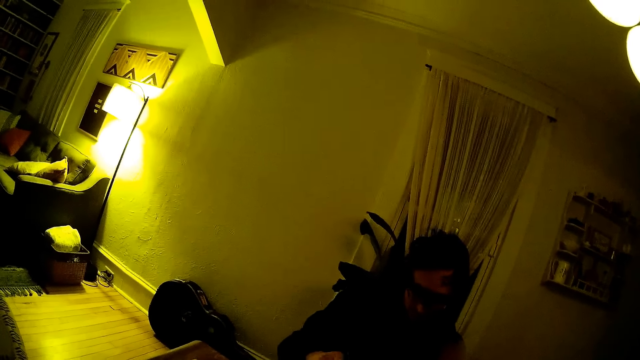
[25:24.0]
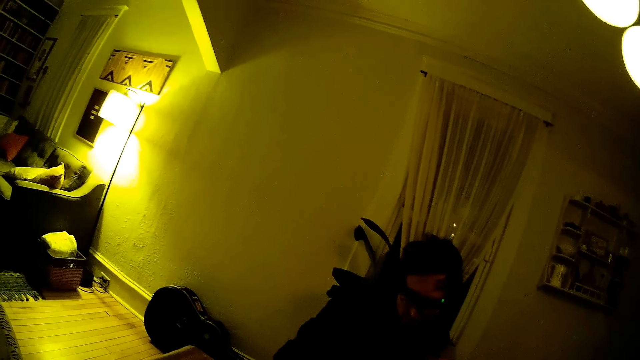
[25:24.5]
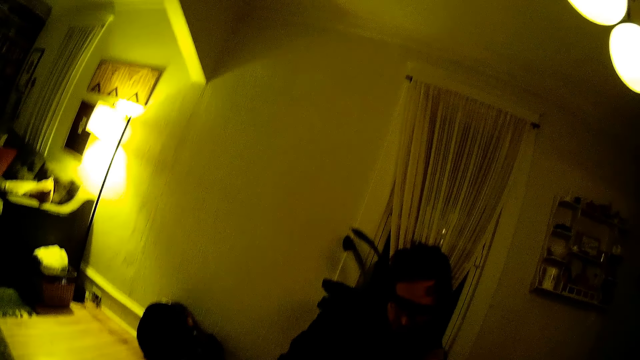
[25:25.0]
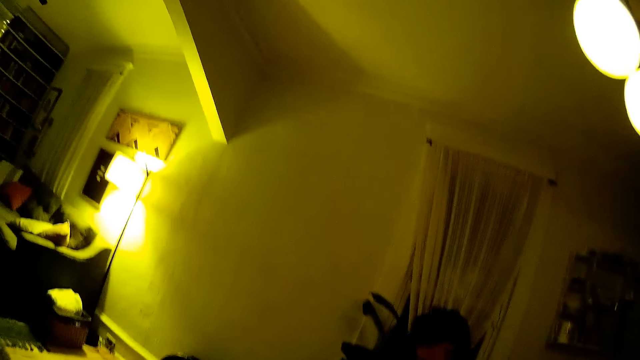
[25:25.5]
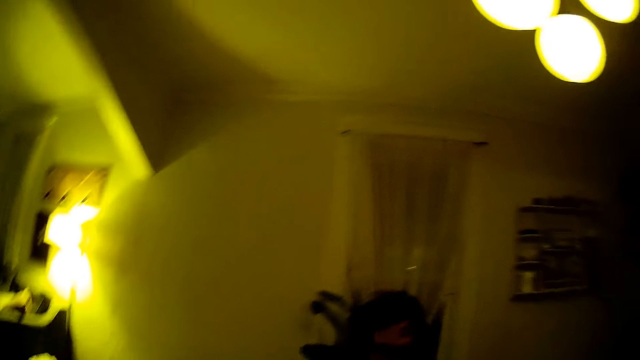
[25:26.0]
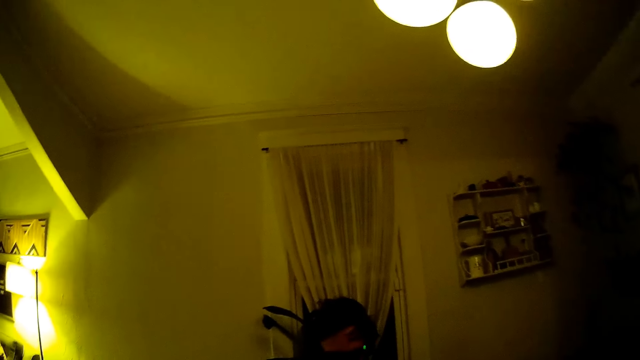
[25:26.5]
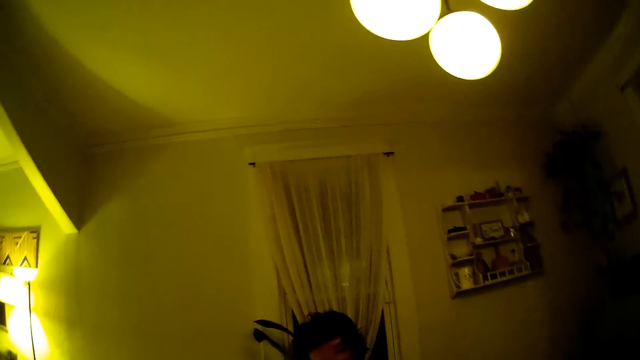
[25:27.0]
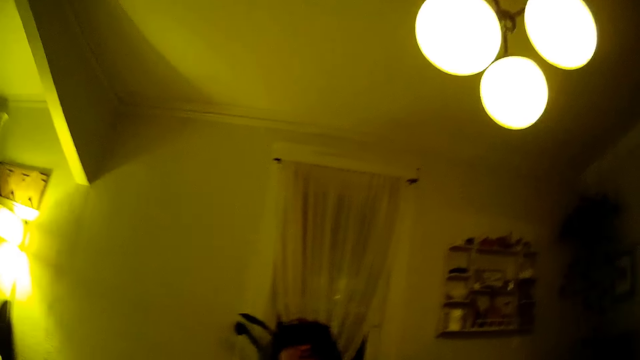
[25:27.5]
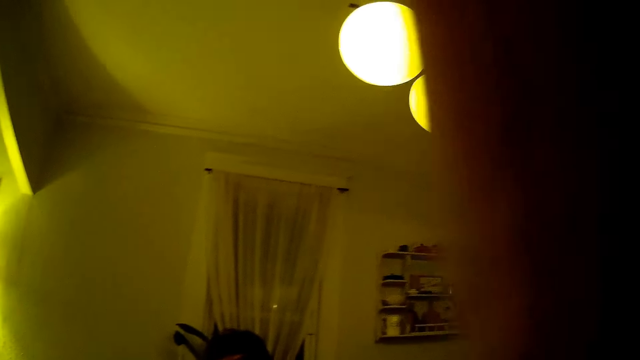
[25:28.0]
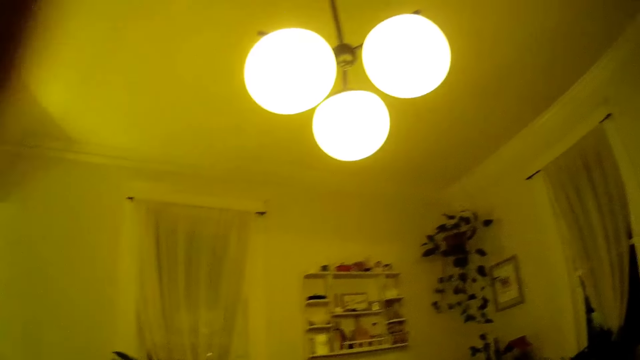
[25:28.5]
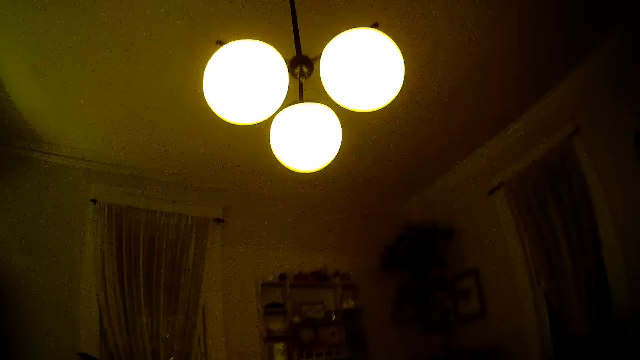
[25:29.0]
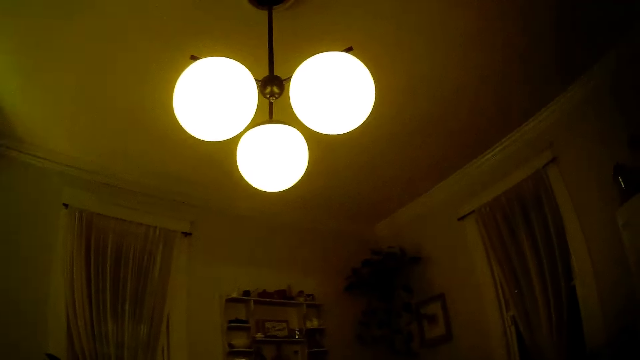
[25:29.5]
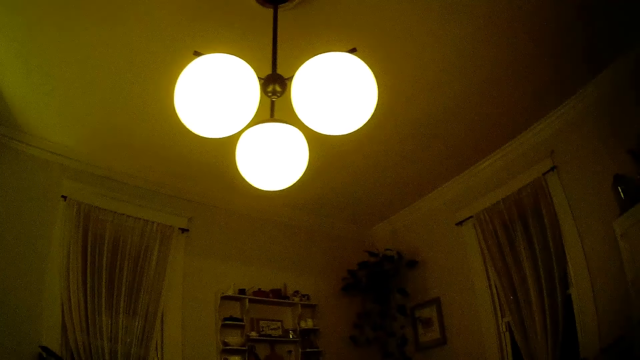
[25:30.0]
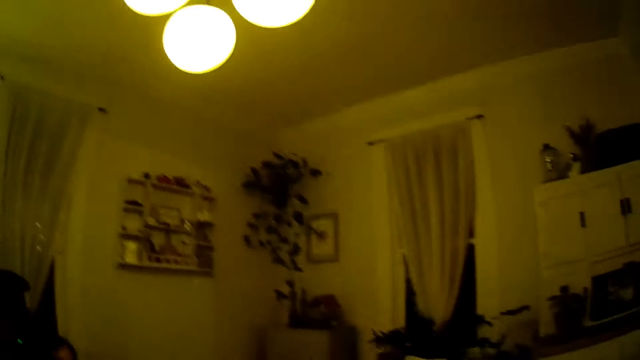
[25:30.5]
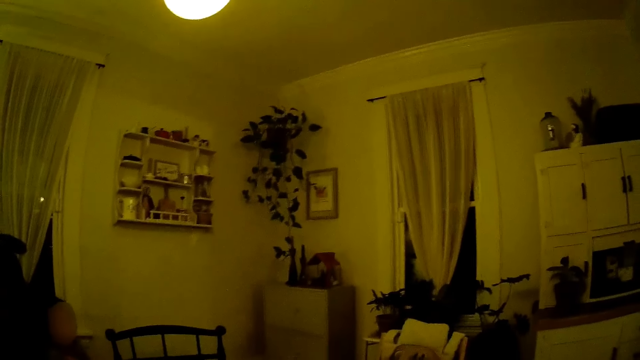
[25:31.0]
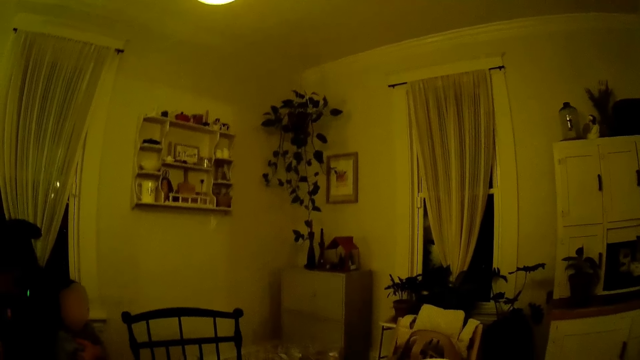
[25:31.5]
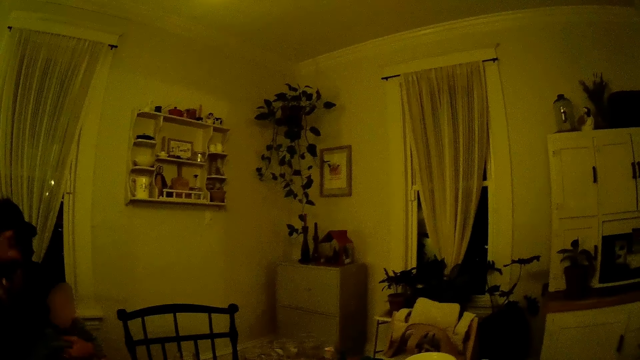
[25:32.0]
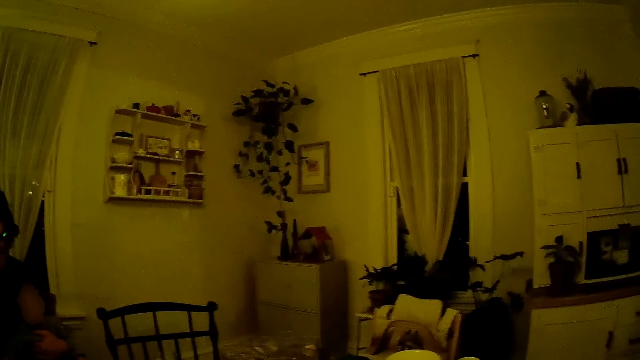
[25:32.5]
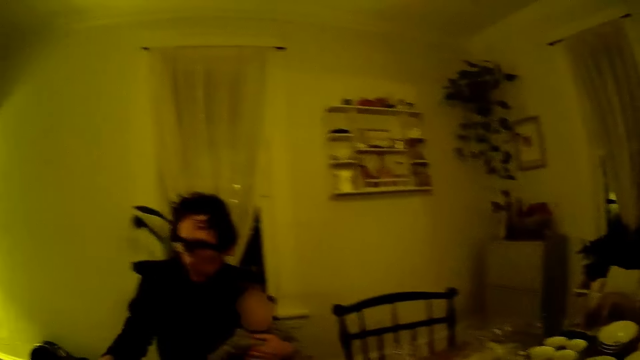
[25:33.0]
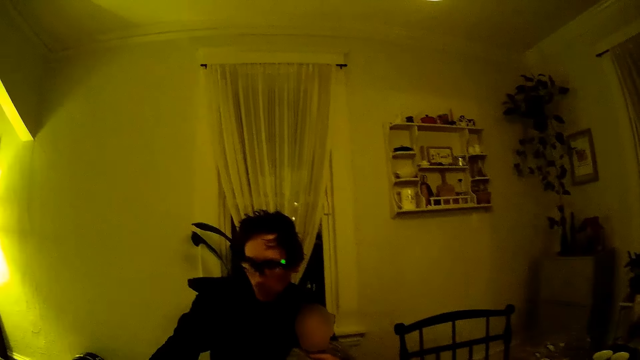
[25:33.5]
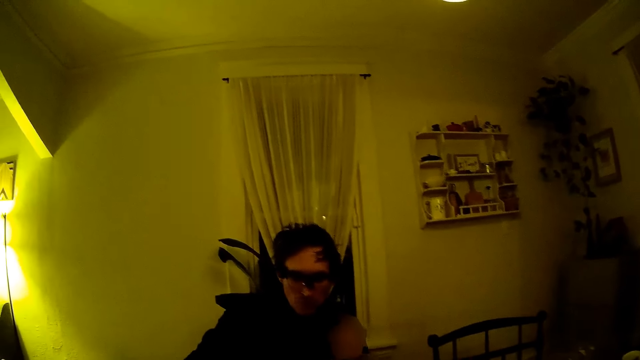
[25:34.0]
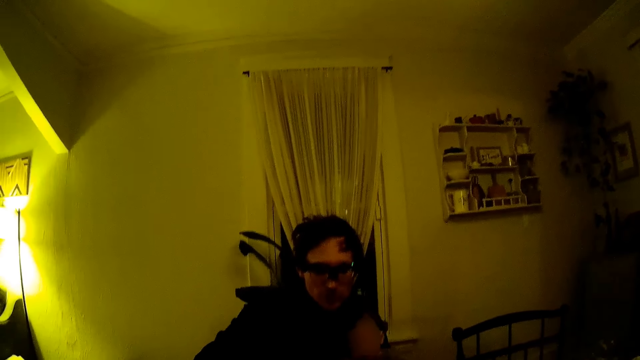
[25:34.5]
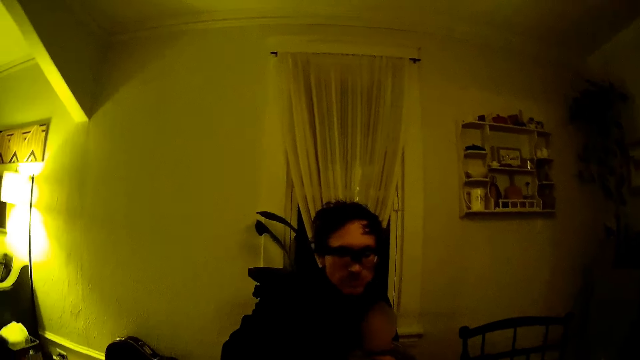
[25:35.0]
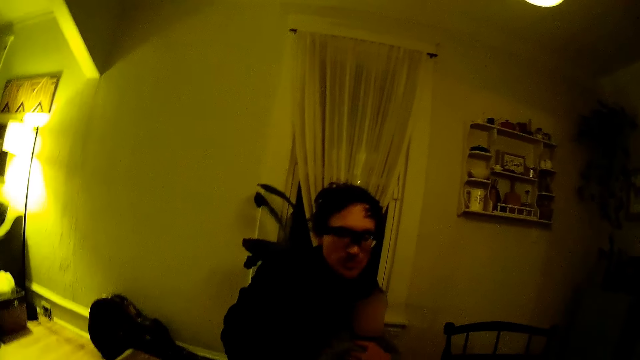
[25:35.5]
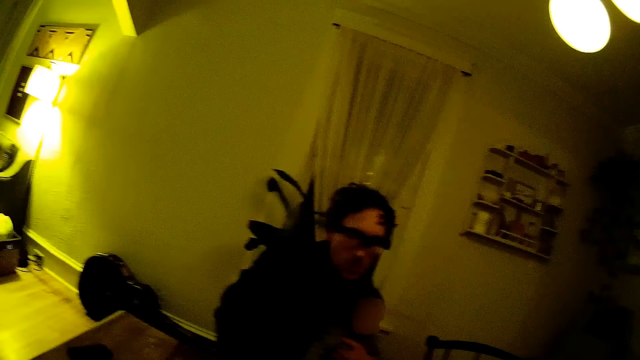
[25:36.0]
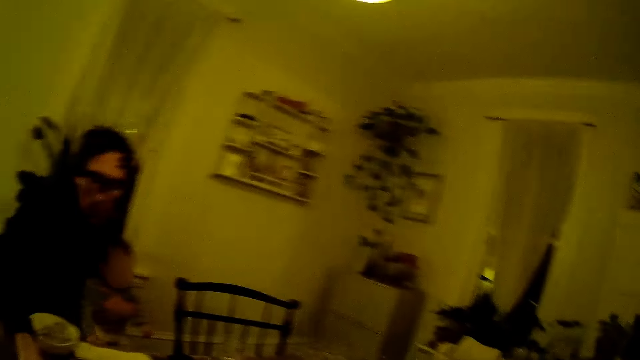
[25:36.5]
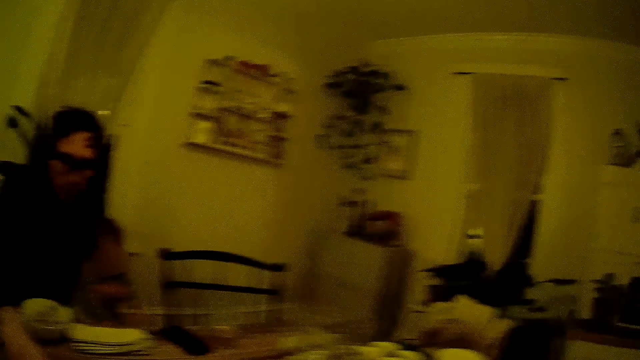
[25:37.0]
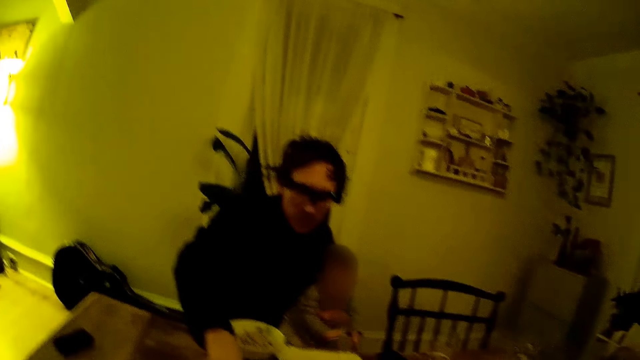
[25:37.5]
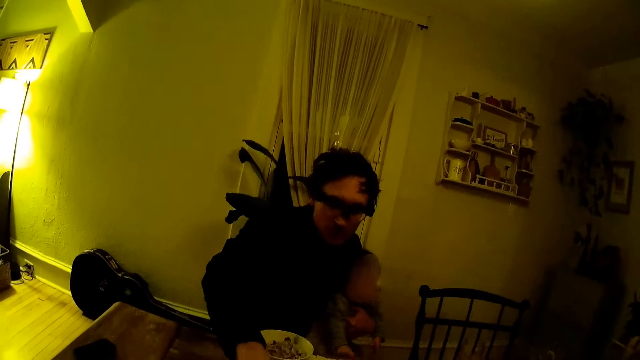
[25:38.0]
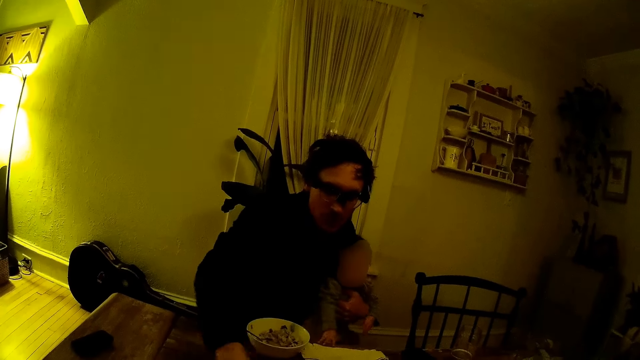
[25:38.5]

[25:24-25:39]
The camera wearer puts a hand on the face. They look around. They look at the person.

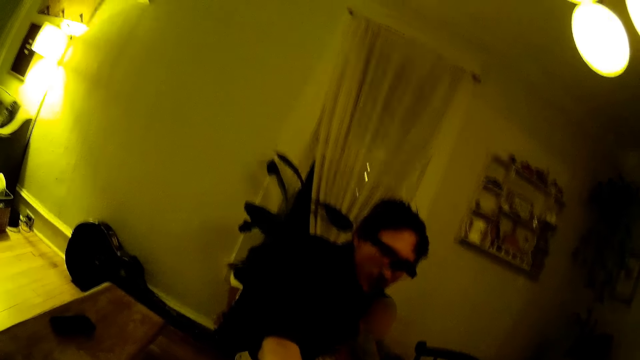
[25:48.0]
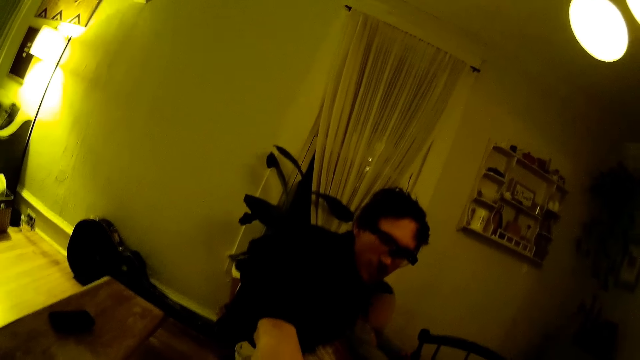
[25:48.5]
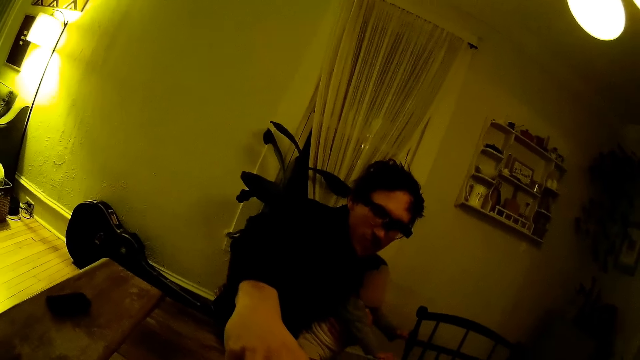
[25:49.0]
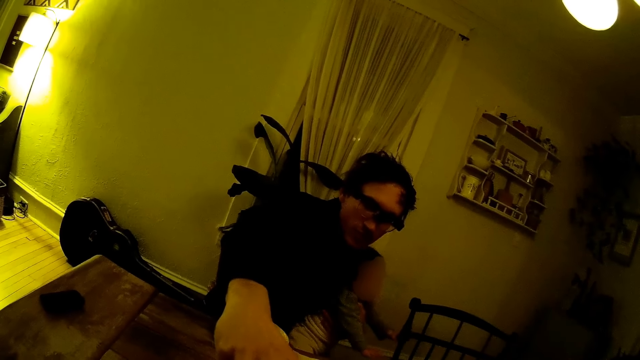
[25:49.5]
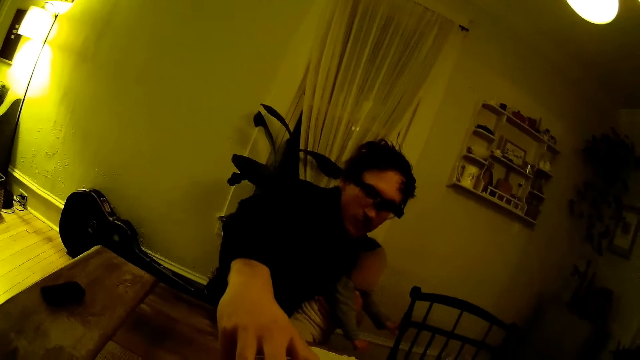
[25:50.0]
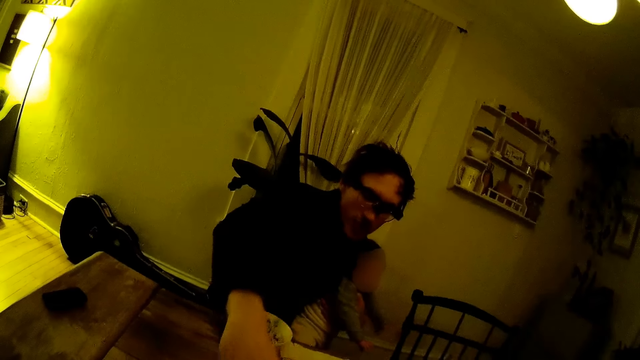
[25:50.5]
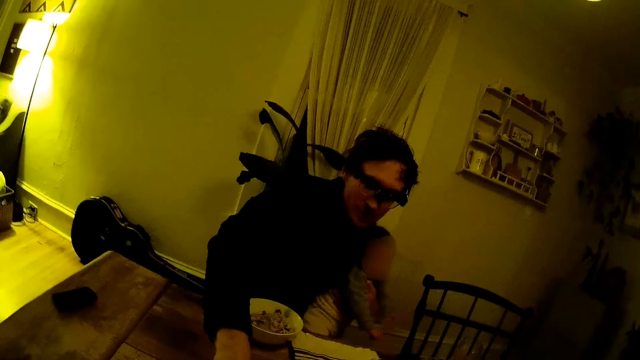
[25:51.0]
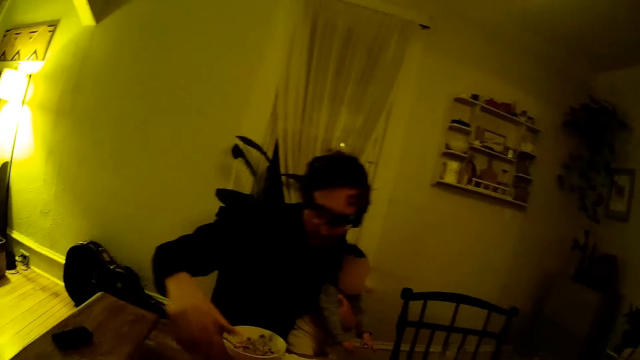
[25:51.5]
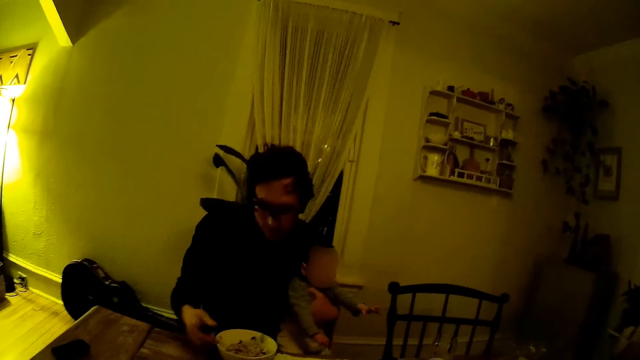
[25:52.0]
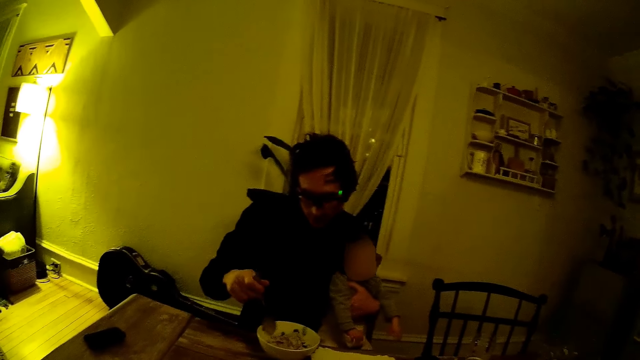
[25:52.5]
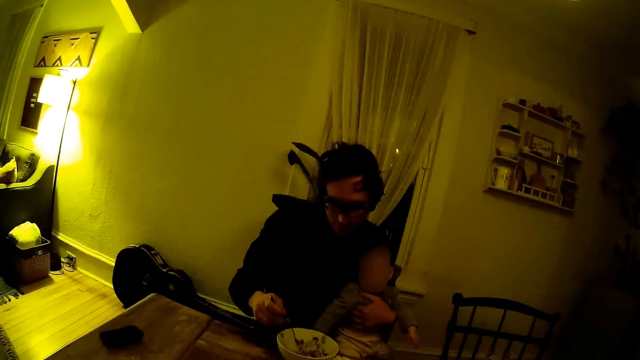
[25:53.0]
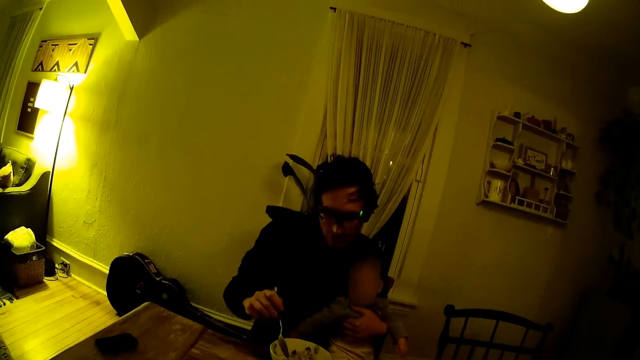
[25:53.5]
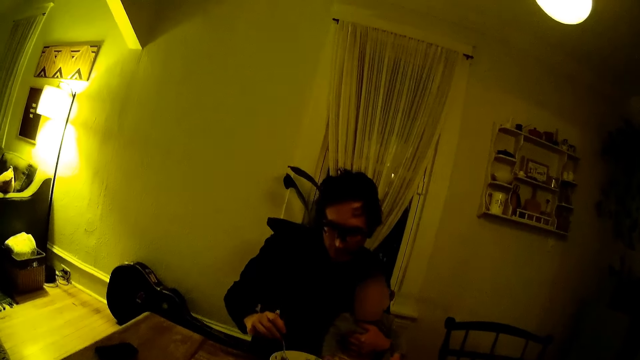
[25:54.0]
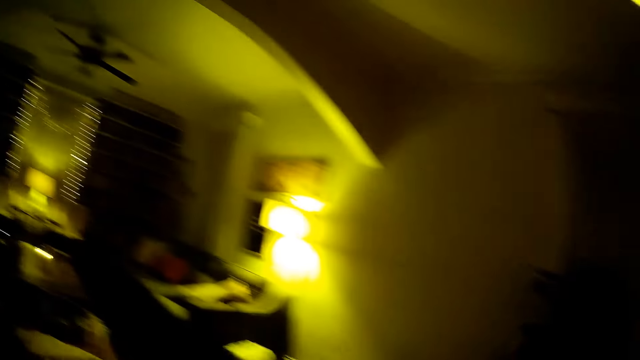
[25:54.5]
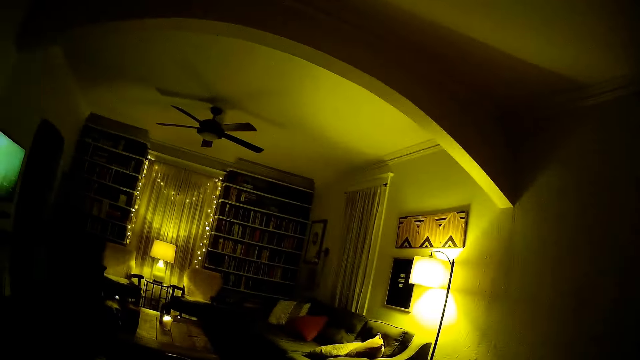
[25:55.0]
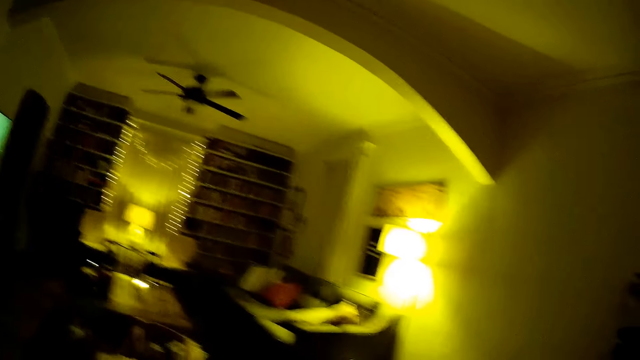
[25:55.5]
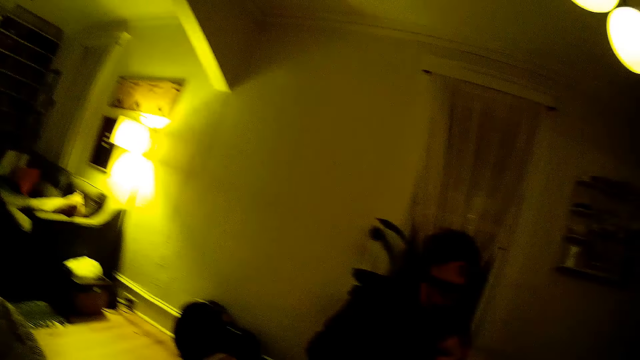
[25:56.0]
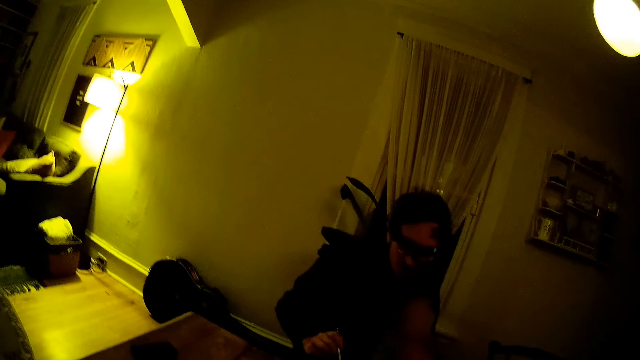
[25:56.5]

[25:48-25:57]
A man carries a spoon from a plate with his right hand. The camera wearer looks around.
